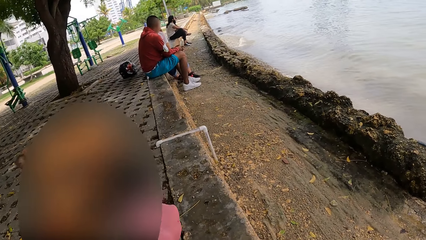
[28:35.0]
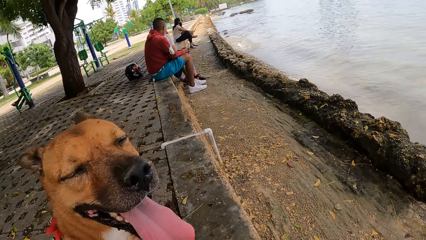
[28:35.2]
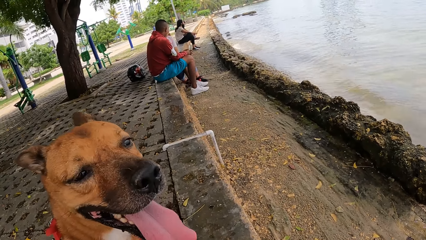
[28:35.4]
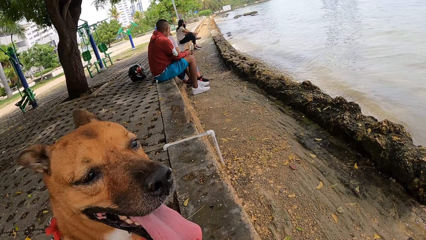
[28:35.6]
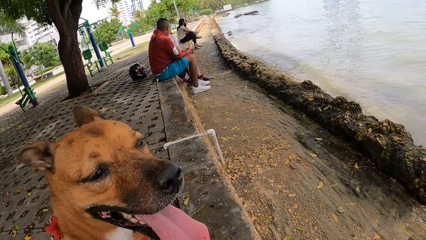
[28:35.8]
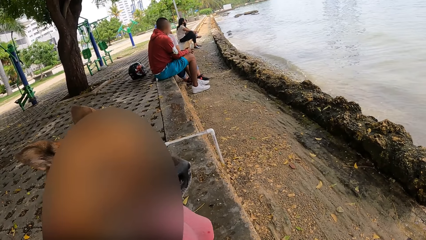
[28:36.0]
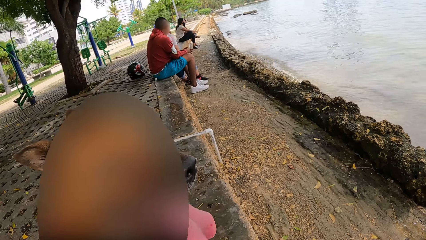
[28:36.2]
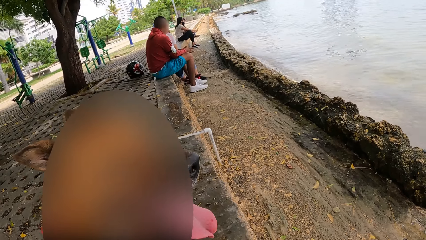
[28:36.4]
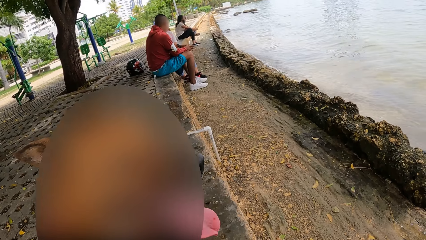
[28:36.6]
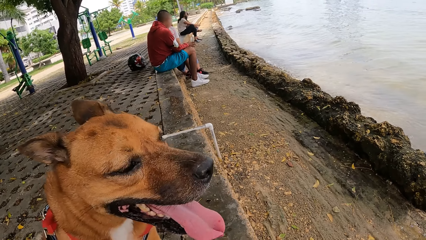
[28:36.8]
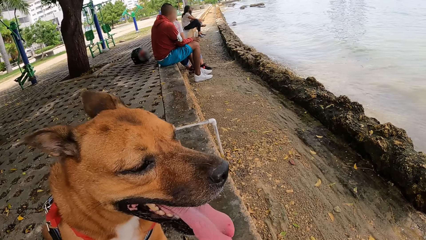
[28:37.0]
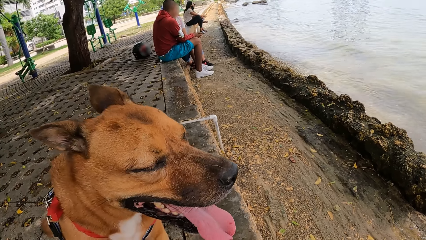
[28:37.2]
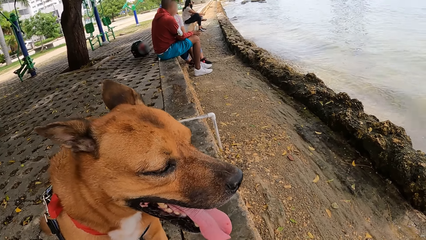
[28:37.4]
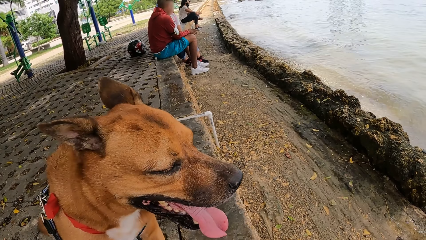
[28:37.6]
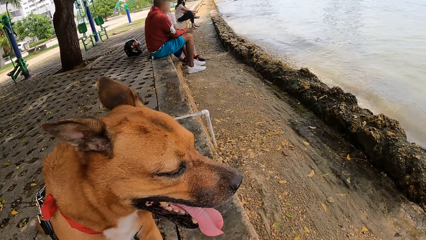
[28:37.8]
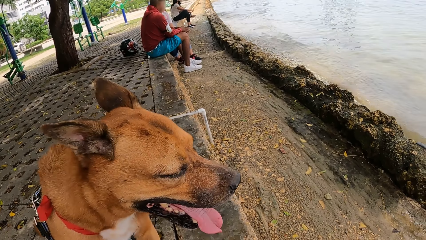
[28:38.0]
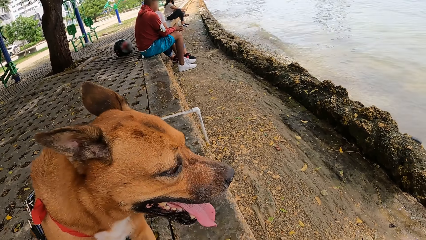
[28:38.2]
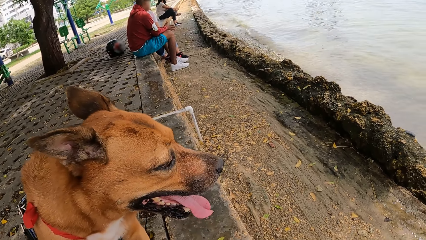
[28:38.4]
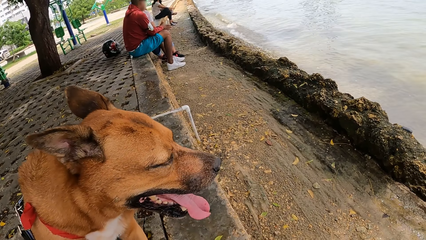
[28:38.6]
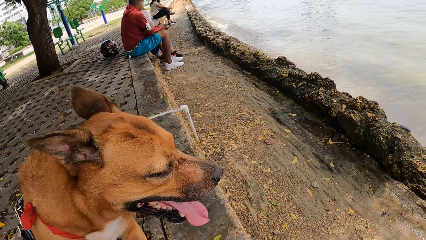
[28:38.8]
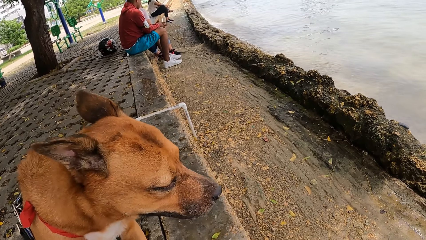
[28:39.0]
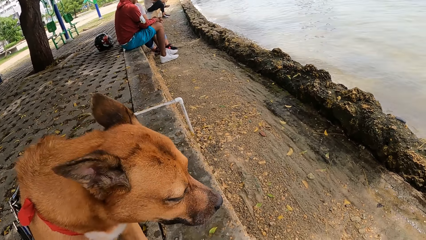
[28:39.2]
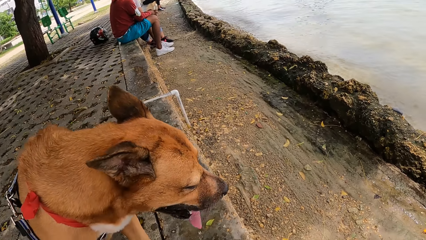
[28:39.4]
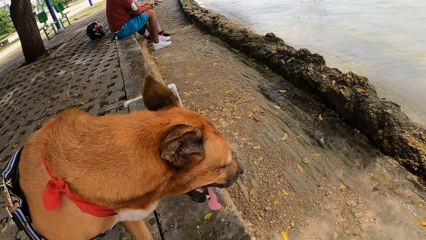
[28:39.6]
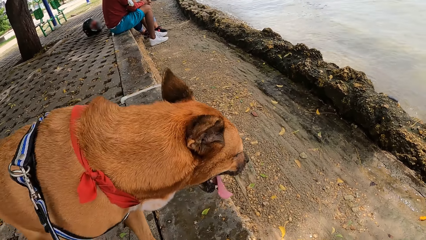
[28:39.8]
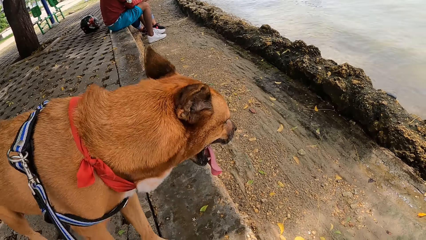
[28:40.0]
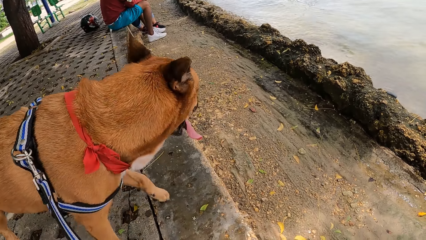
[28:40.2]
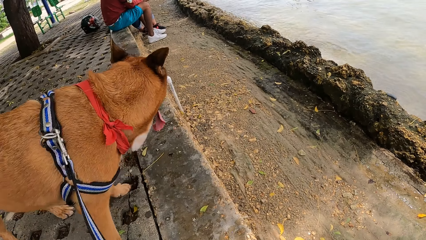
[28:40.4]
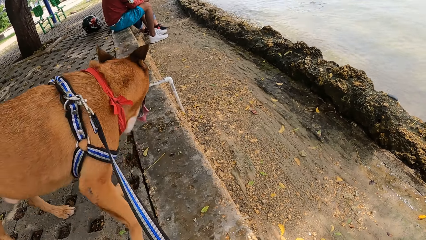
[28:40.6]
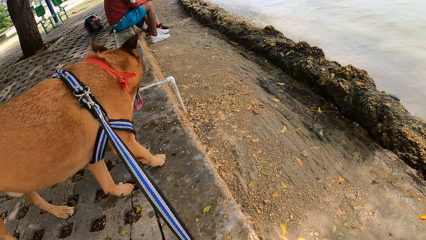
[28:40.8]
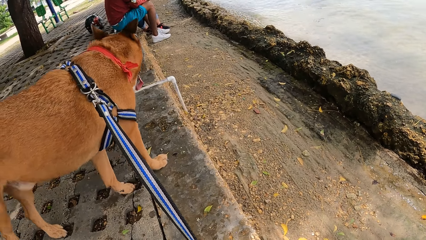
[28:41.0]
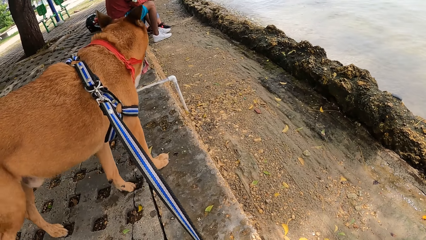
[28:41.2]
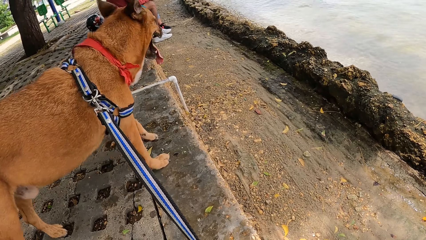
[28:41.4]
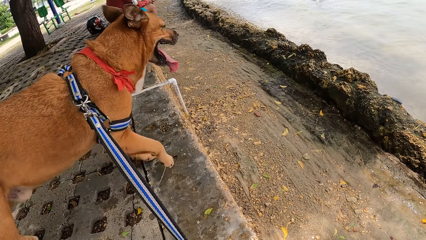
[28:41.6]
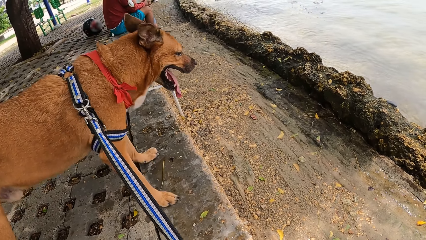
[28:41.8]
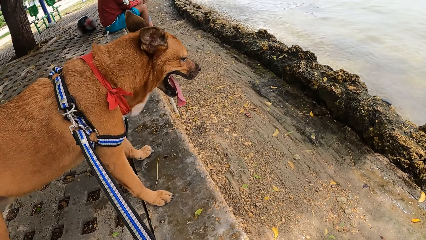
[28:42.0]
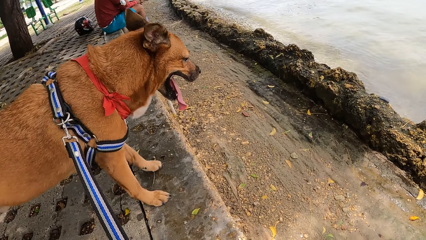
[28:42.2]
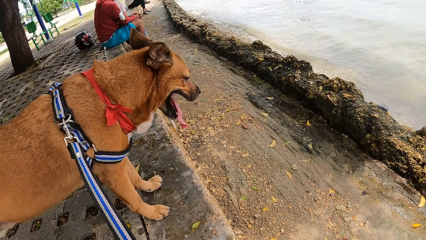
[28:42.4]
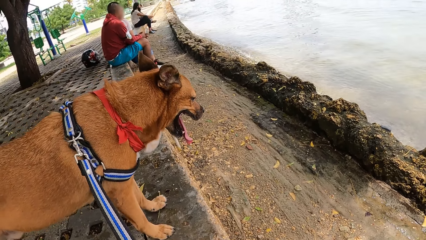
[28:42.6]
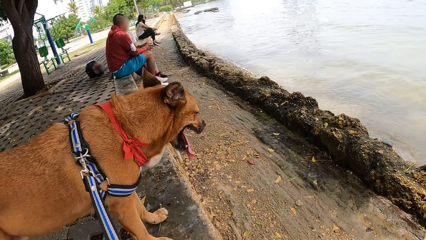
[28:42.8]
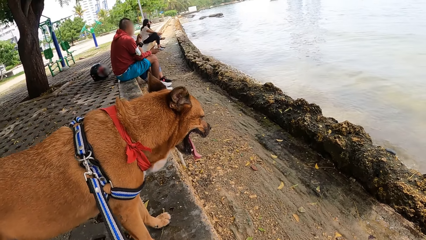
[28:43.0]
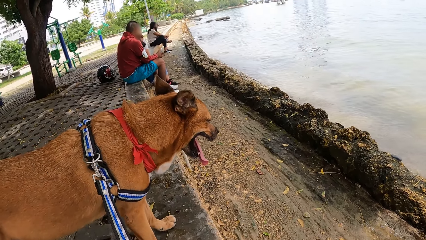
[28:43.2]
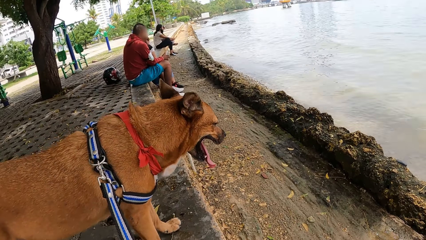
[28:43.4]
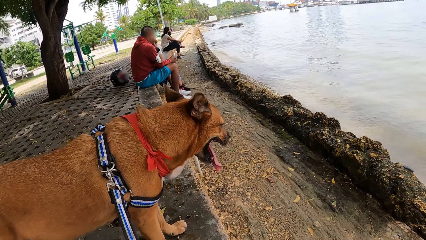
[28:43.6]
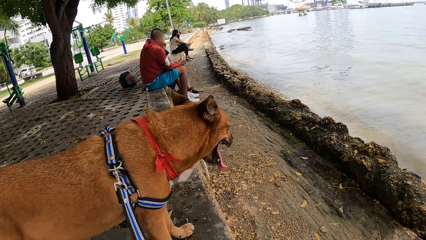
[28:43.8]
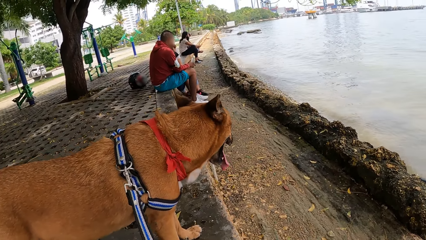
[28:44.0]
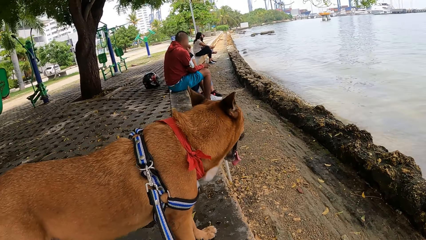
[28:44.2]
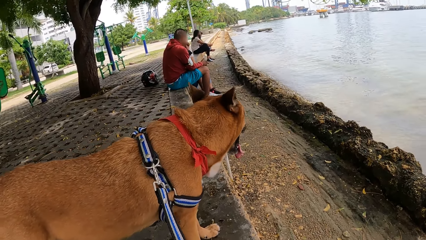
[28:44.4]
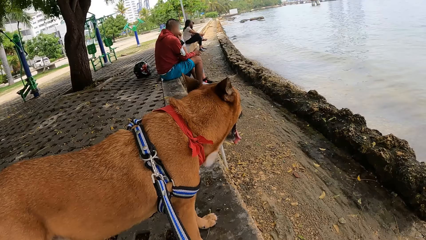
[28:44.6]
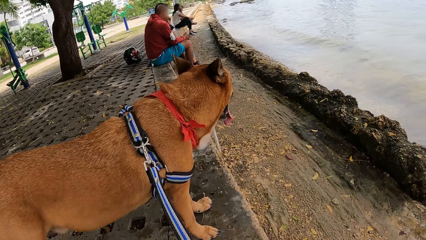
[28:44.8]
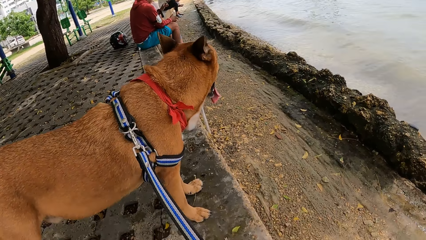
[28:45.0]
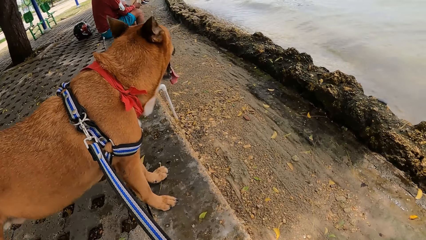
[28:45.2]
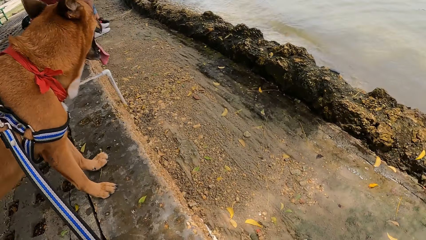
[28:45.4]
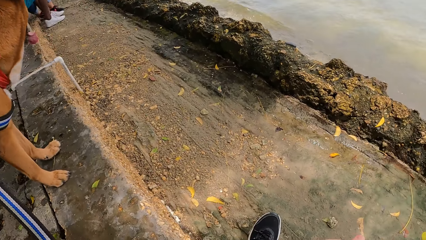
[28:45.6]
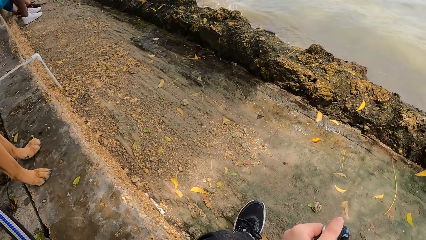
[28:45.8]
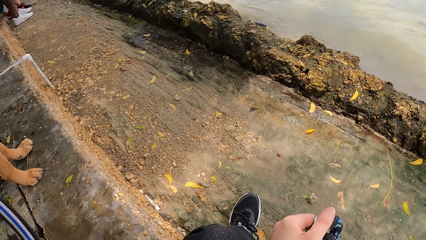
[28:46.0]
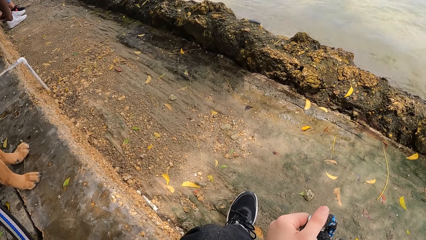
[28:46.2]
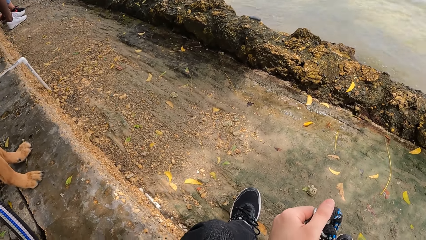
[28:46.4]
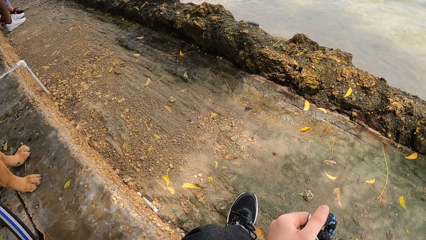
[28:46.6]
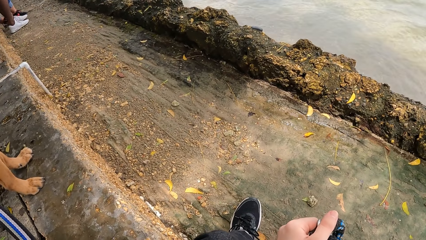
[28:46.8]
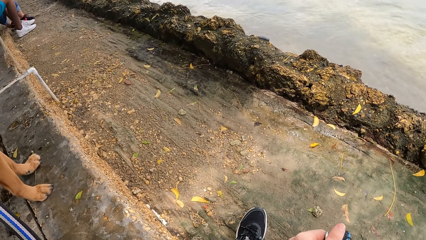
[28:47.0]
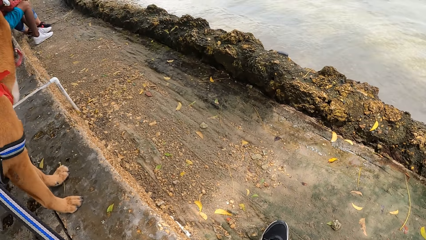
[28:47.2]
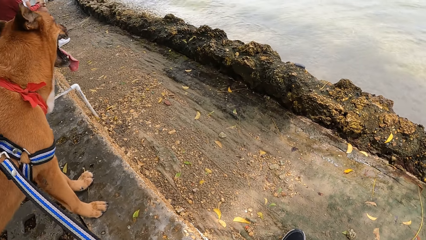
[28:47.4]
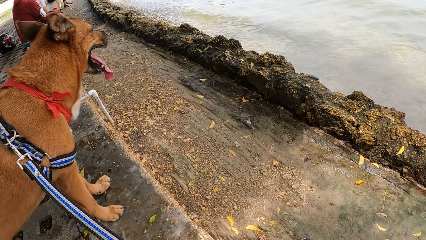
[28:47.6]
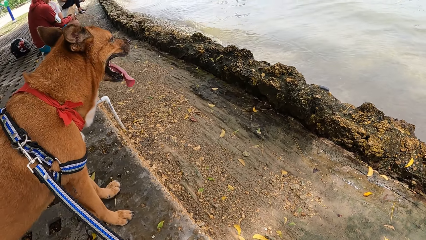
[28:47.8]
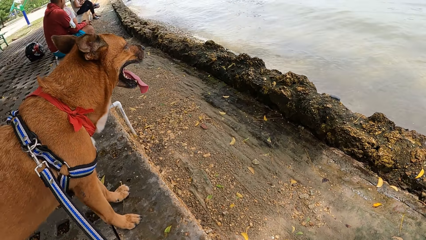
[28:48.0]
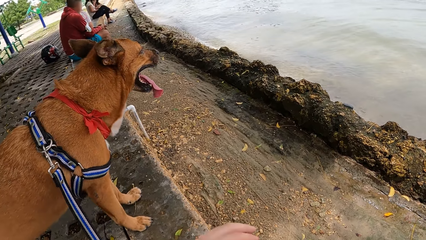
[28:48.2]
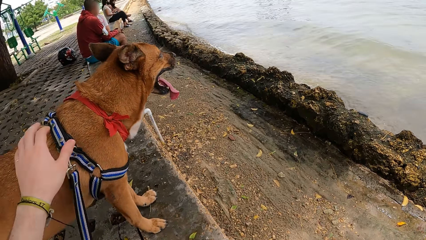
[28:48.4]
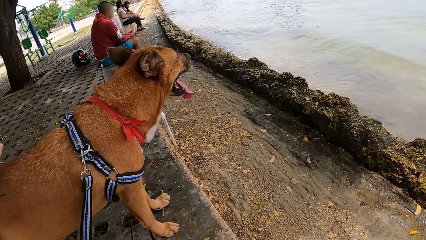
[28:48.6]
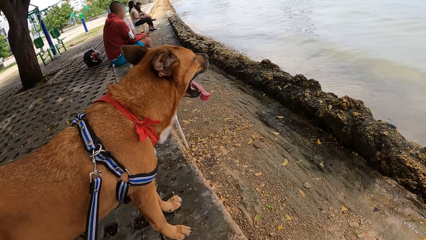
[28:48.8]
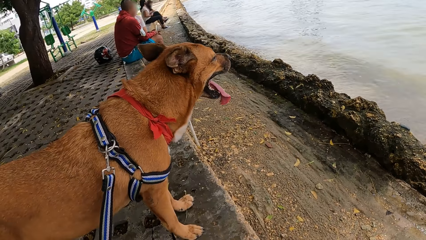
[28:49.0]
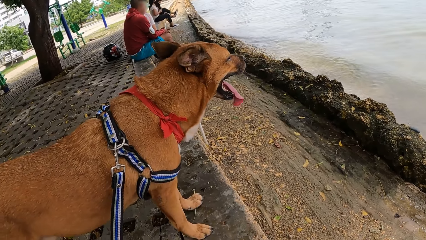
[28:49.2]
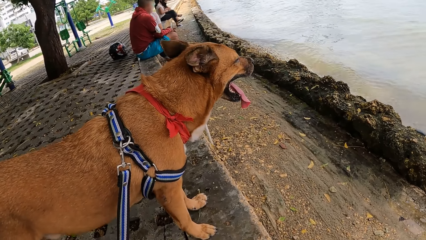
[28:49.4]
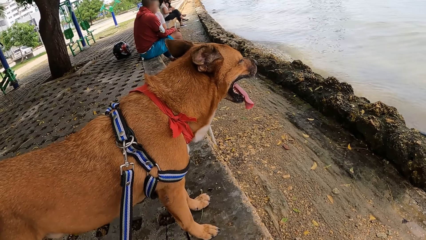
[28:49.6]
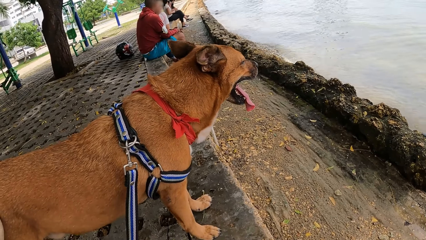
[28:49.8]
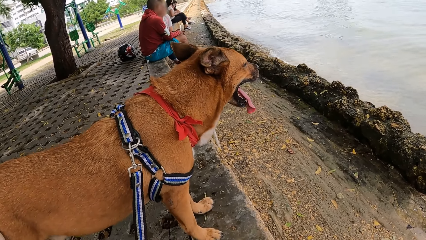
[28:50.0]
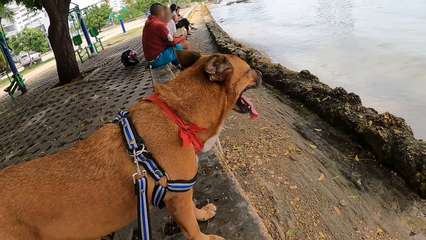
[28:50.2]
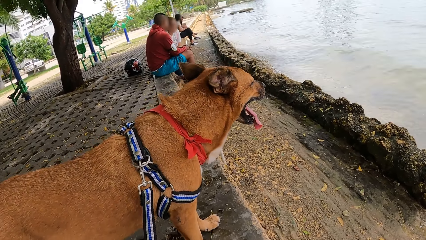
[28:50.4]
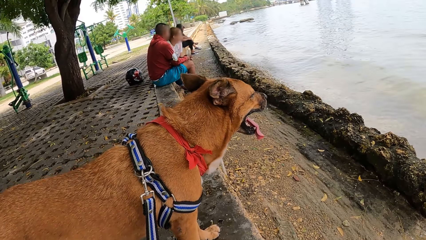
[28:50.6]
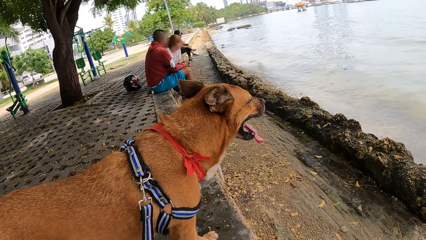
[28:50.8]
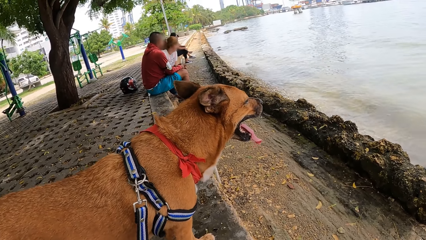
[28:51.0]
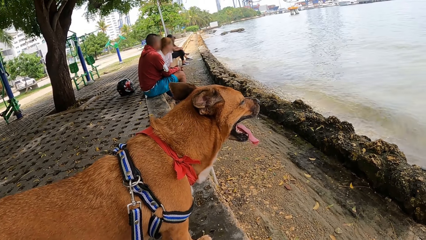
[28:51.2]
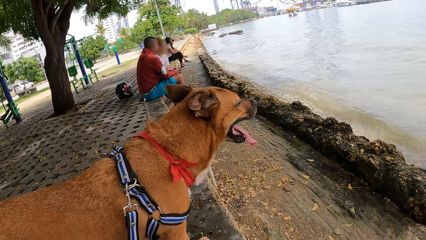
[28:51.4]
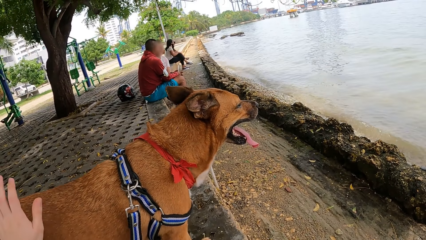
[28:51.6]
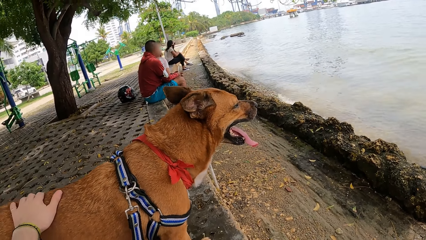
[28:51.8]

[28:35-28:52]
The camera wearer looks at the dog. They hold the leash.
